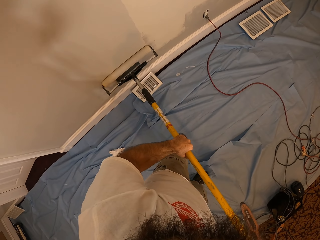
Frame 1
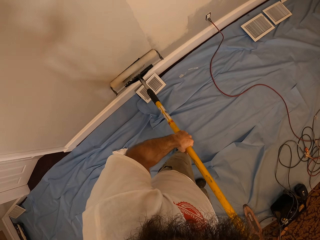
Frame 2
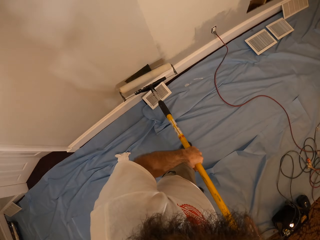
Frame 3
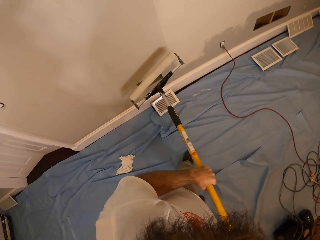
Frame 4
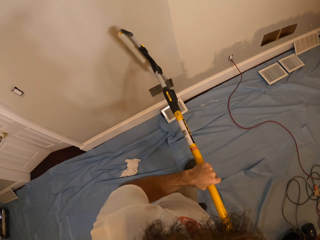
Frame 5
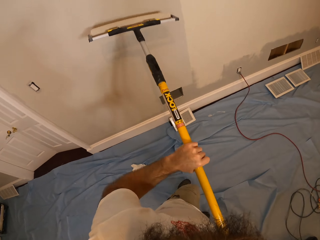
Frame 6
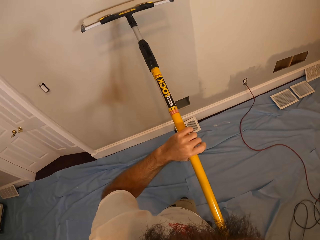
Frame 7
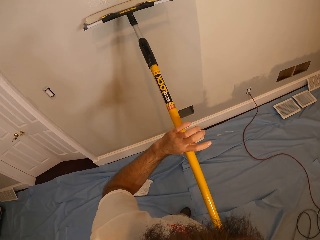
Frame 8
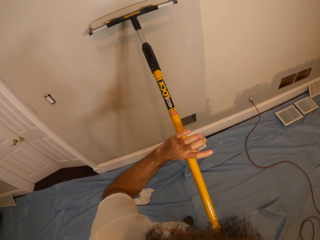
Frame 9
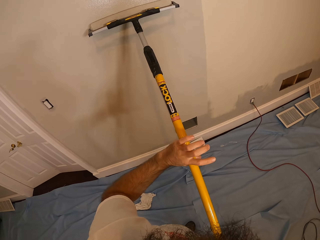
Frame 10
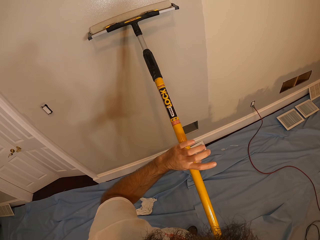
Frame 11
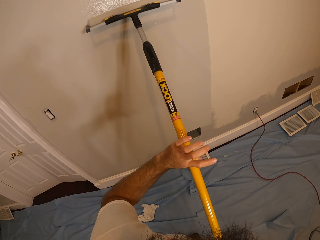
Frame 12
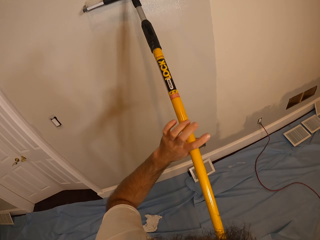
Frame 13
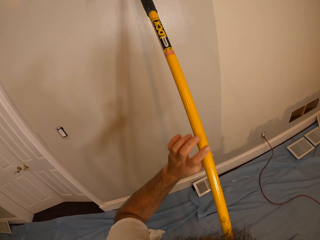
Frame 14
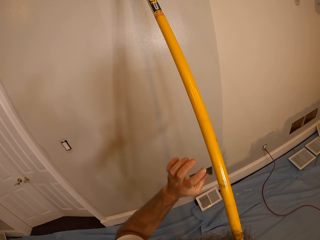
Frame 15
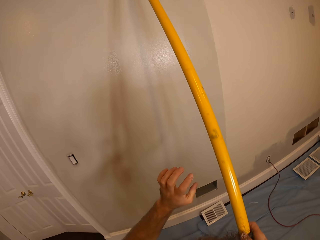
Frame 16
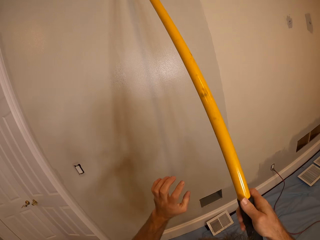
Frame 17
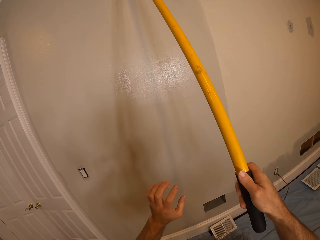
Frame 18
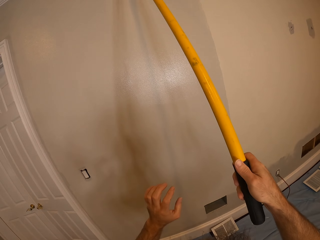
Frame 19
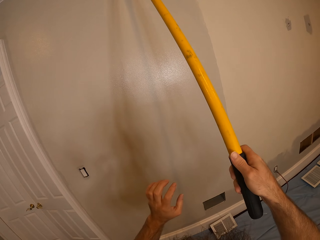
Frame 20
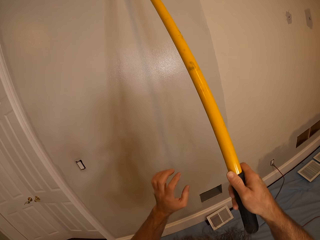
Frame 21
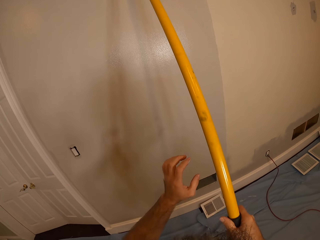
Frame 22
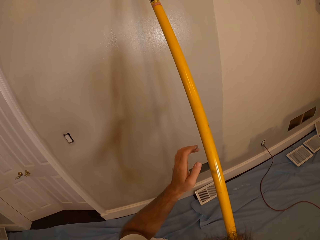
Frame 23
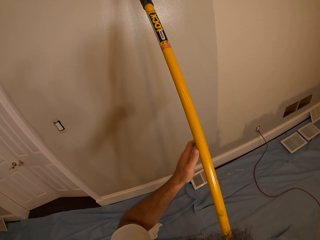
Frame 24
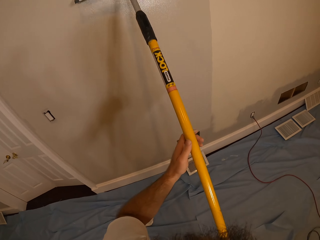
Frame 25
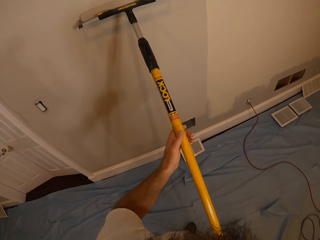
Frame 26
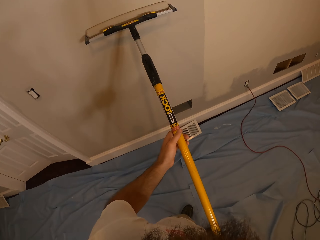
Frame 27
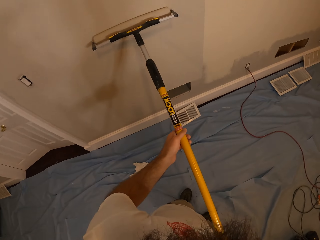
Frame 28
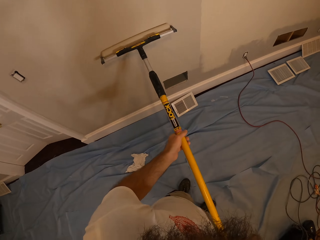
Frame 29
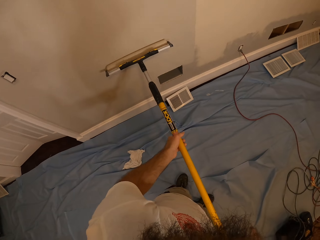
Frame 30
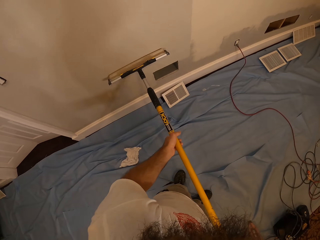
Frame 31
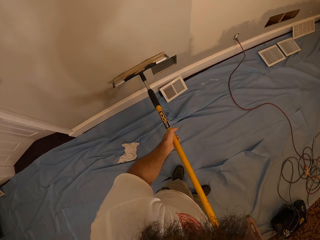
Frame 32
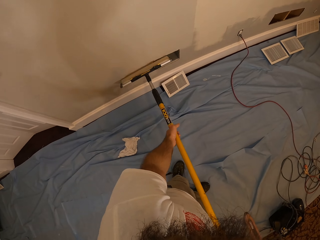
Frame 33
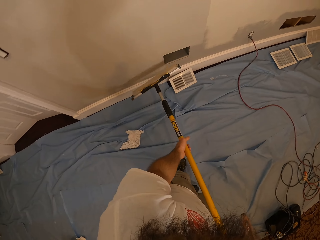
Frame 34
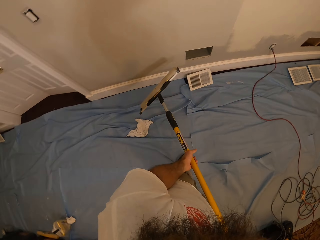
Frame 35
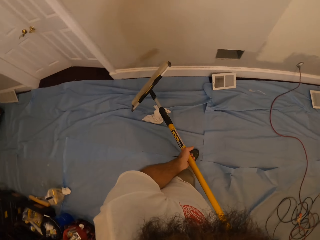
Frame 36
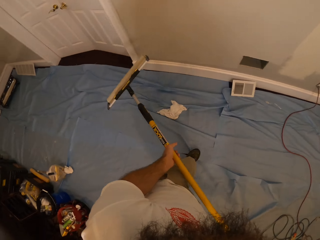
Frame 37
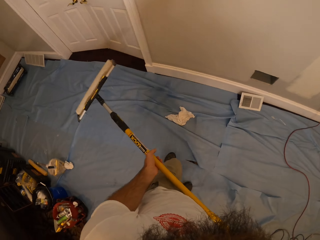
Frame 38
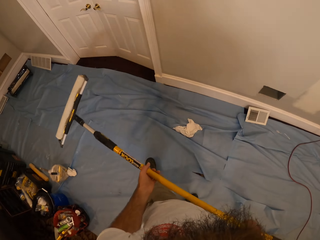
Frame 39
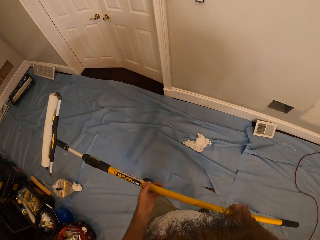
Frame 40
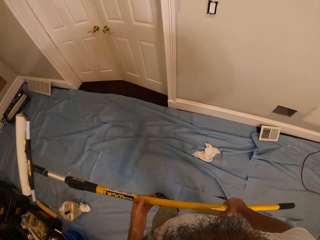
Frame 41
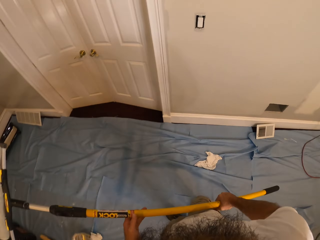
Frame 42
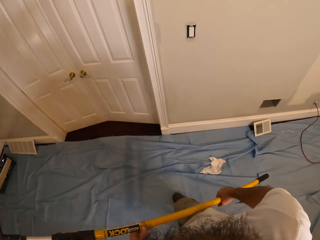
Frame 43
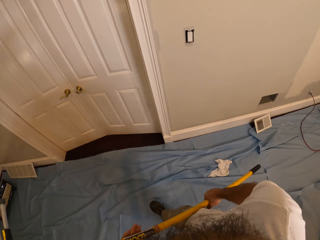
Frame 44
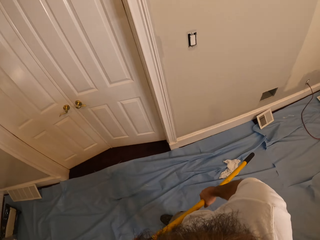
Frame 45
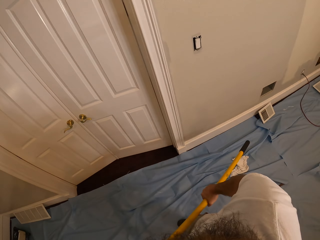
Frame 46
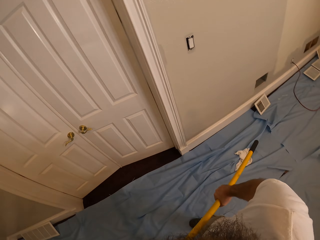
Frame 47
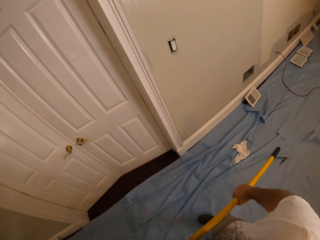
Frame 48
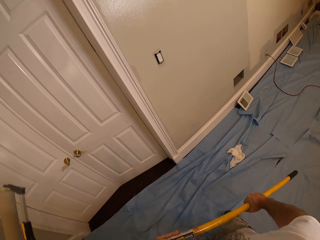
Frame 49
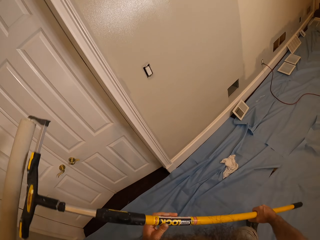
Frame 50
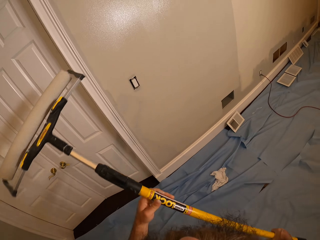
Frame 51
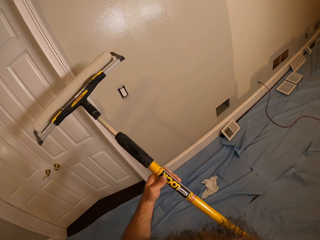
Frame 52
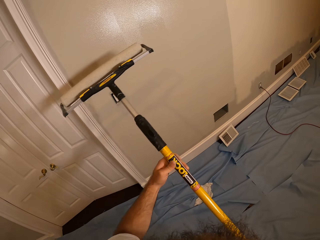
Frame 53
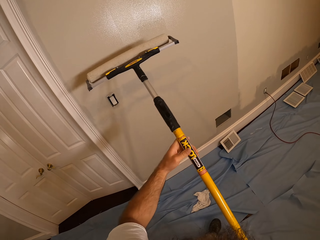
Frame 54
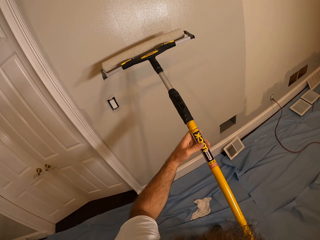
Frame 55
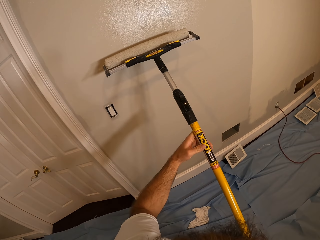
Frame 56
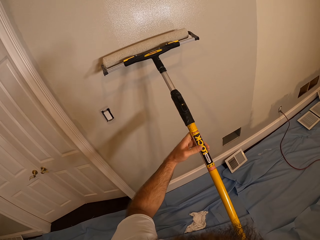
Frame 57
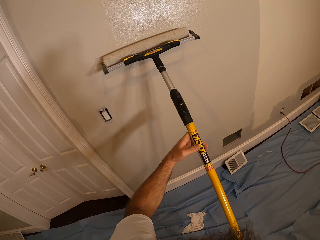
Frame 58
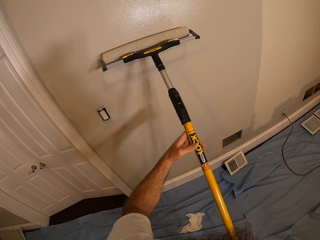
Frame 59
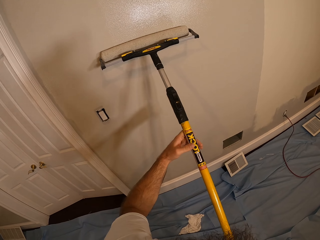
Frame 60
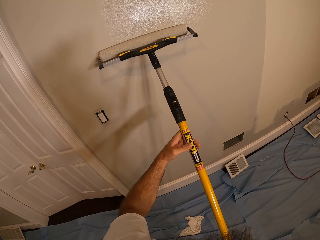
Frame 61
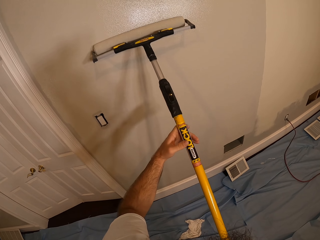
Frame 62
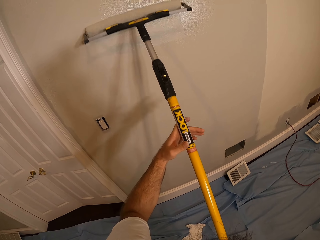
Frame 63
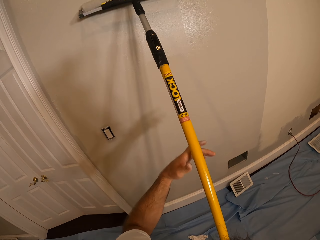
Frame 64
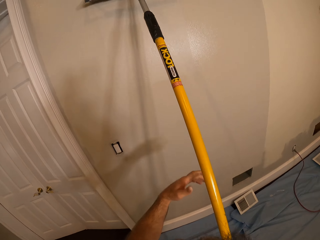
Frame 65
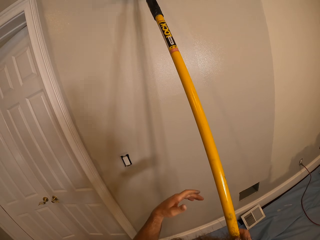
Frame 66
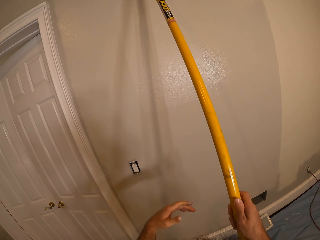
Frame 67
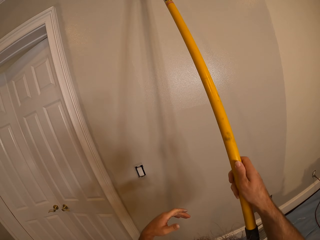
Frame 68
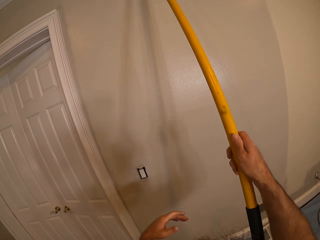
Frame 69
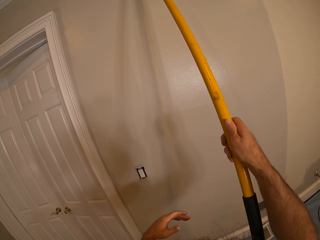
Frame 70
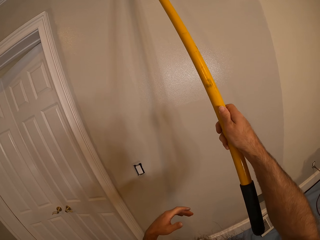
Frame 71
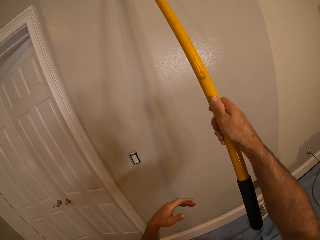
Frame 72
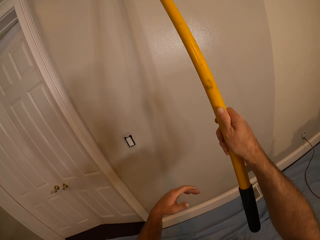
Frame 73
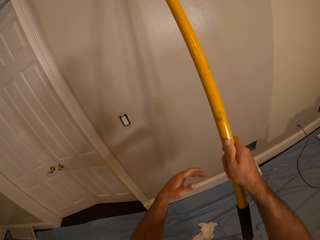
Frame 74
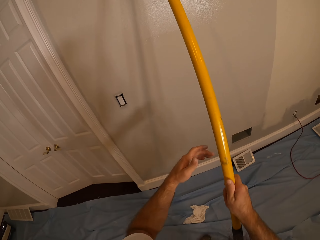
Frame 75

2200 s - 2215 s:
The camera wearer lifts a paint roll. They walk. They paint the wall with the roller in both hands.

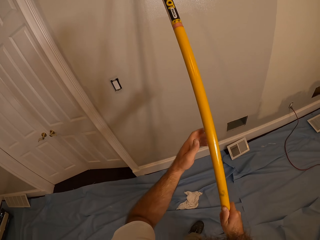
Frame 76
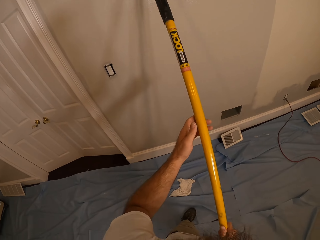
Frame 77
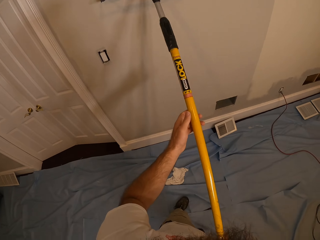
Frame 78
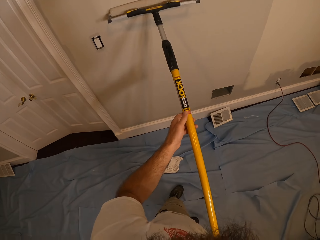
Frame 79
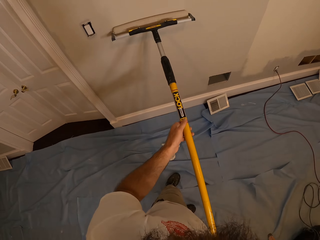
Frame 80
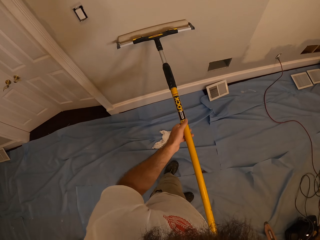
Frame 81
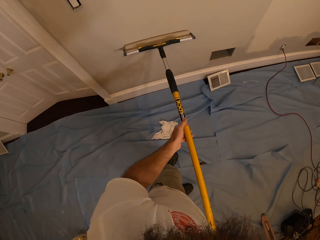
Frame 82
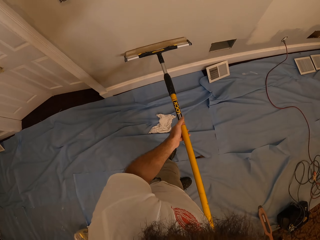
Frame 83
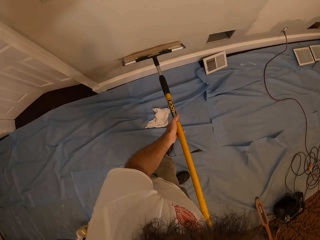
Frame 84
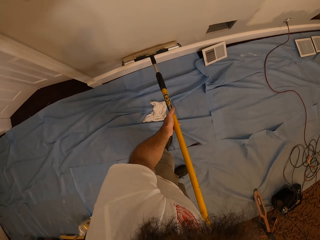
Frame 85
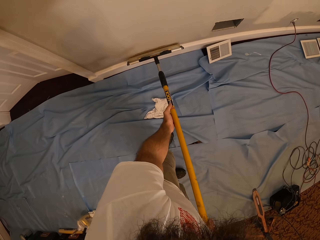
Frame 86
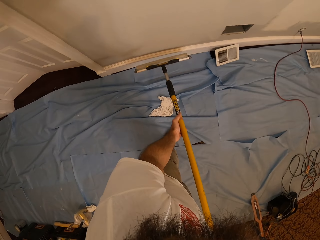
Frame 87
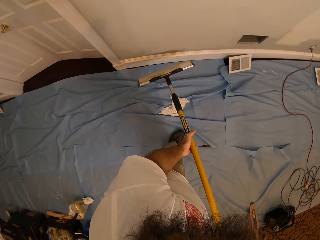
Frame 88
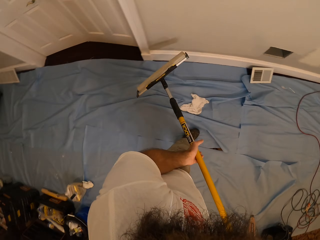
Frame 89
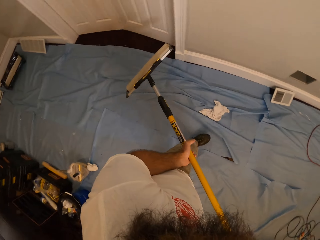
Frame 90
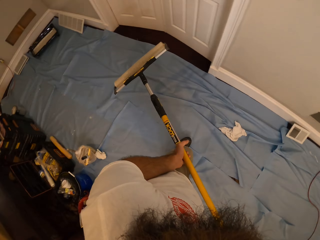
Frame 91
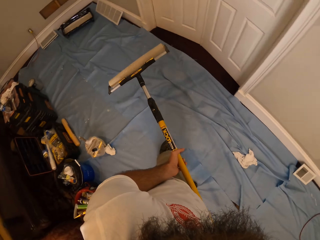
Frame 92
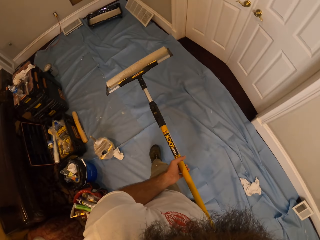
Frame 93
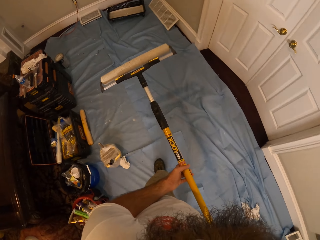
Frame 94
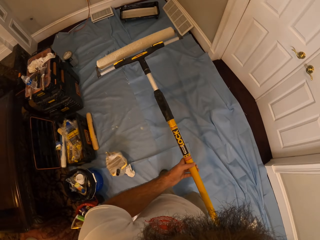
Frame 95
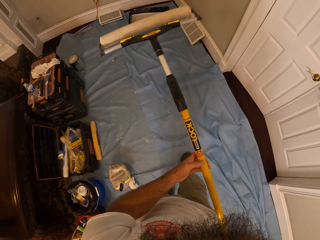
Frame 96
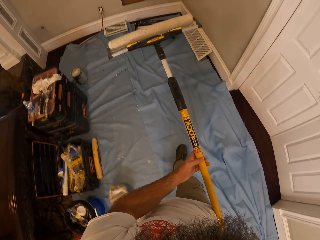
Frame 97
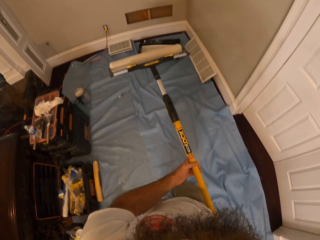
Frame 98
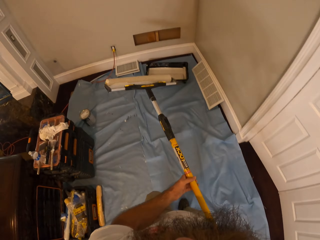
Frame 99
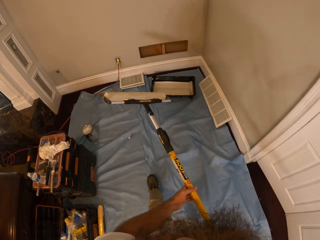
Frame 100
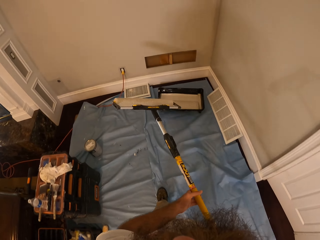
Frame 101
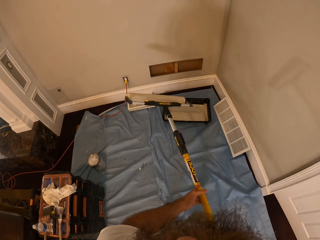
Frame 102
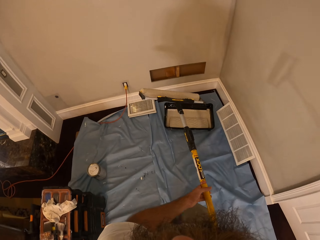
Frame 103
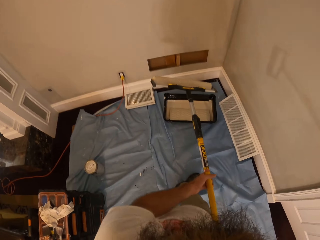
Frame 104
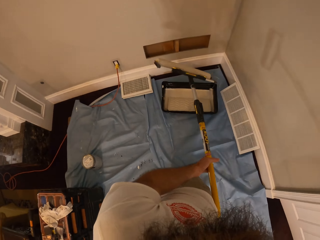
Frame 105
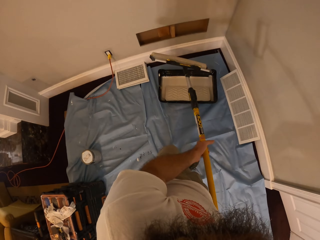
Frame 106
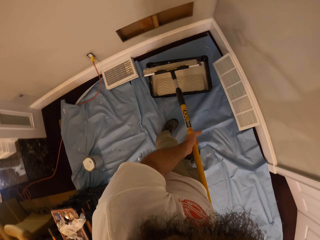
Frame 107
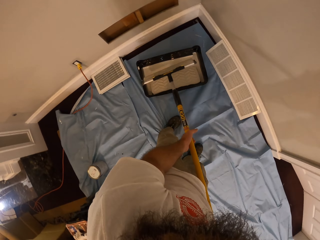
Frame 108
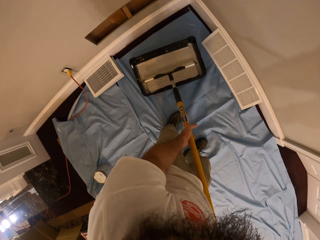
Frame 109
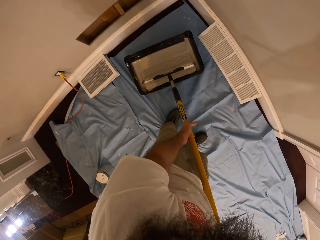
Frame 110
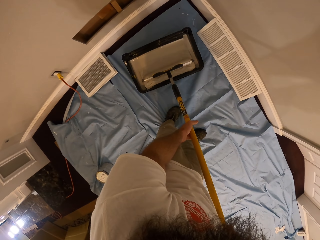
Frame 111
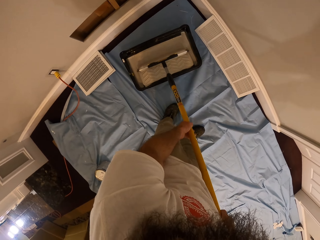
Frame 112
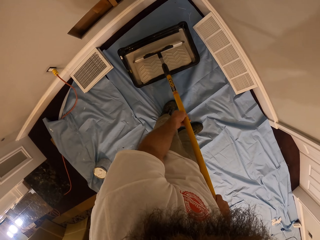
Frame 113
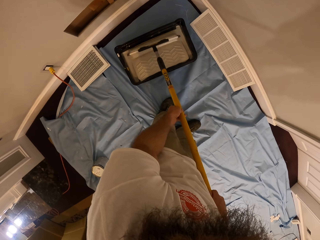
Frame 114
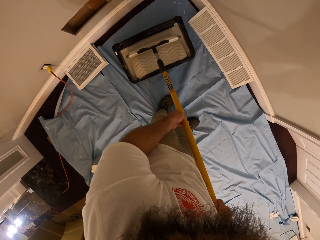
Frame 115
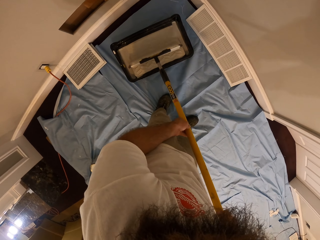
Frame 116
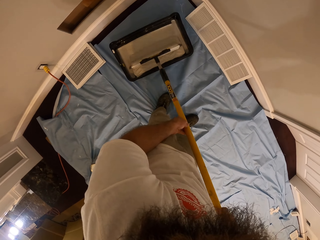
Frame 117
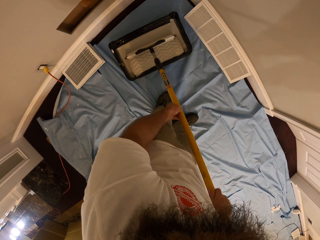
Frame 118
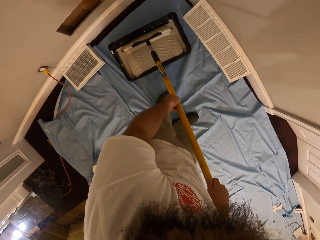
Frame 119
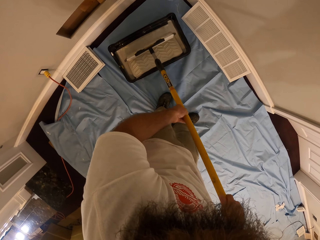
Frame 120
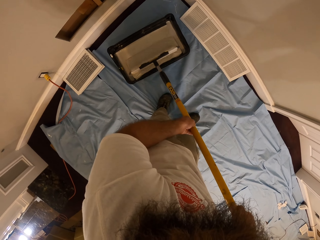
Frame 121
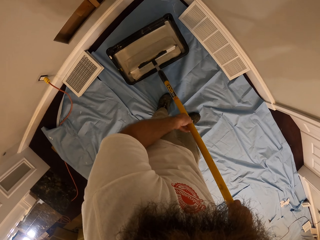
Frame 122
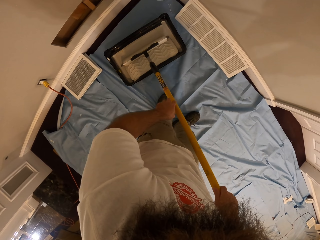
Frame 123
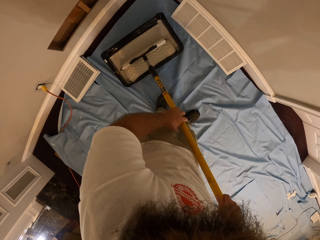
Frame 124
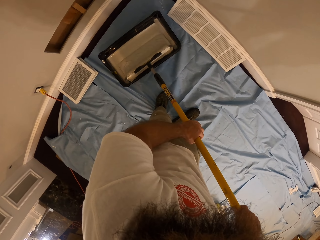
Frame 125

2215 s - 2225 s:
The camera wearer holds the paint roll with both hands. They paint the wall, lift the paint roll and walk. They roll the roller in a roller tray with both hands. They dip the paint roll in paint.
